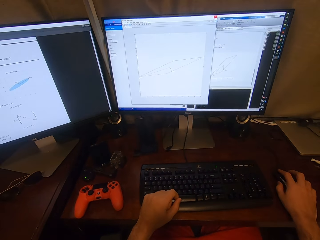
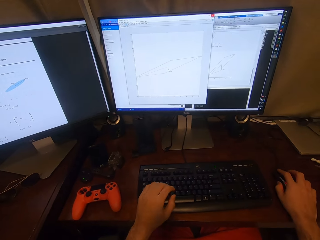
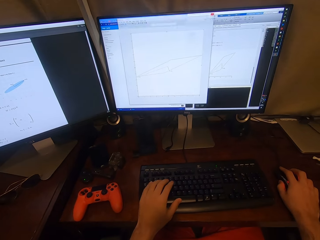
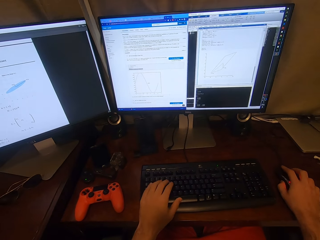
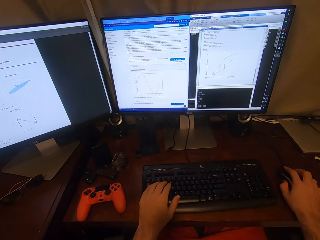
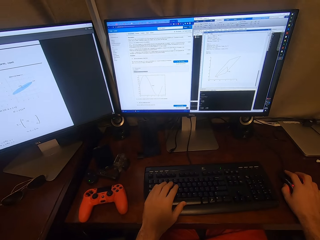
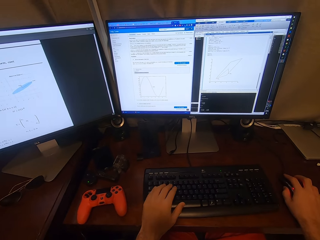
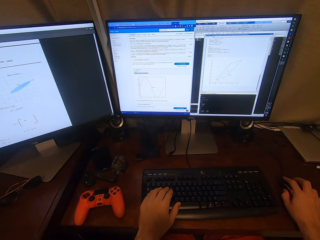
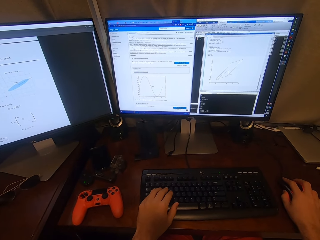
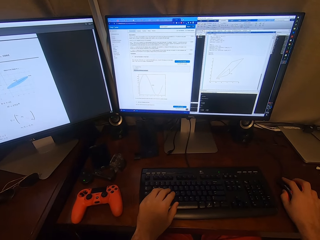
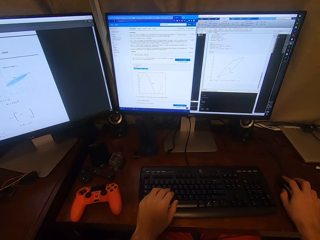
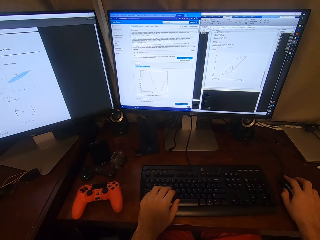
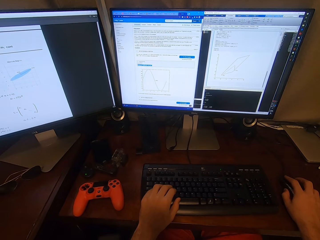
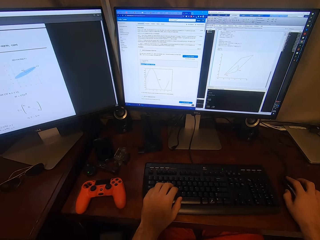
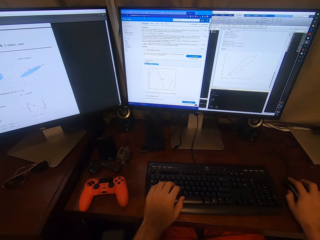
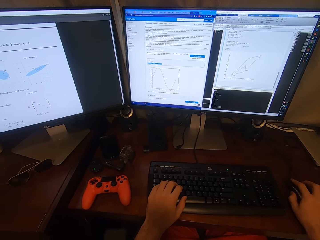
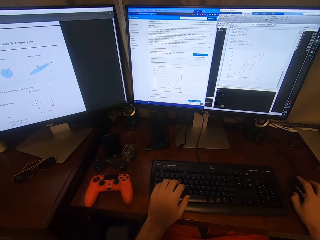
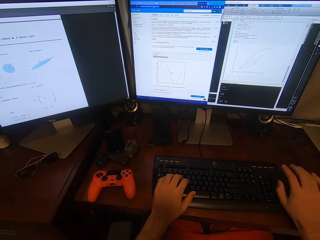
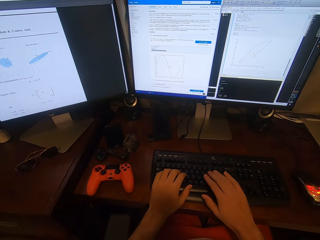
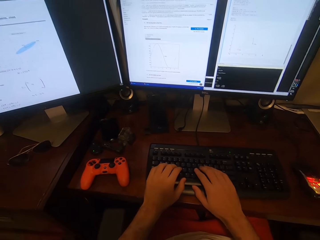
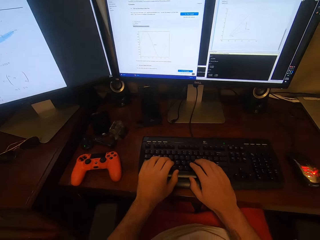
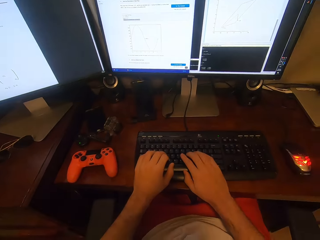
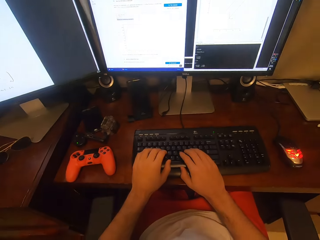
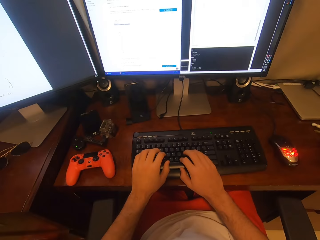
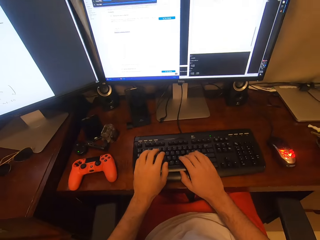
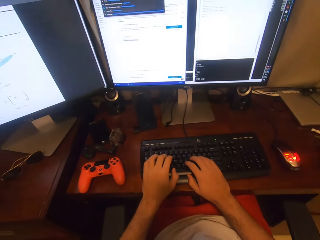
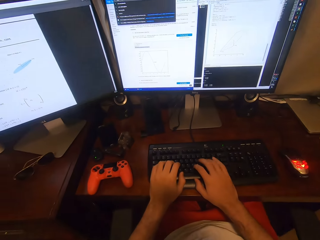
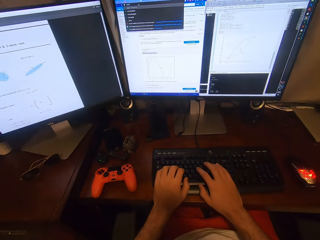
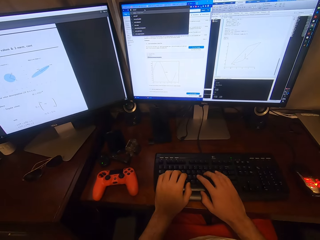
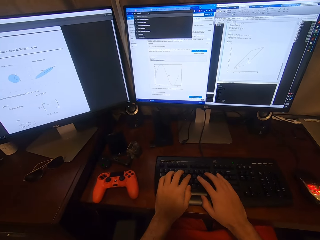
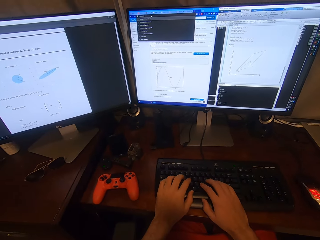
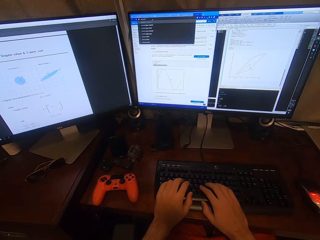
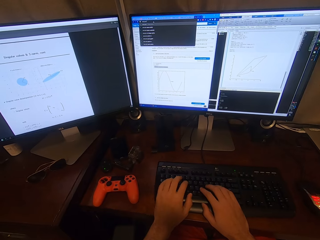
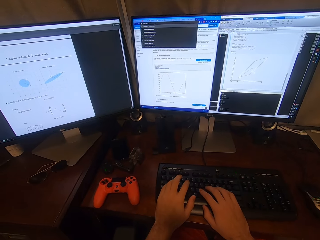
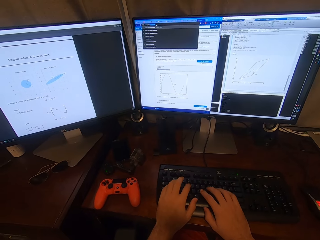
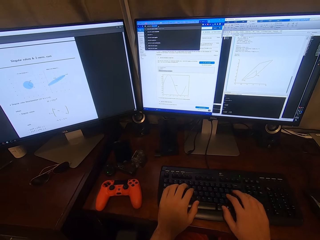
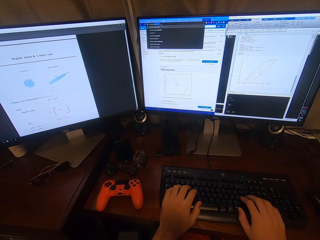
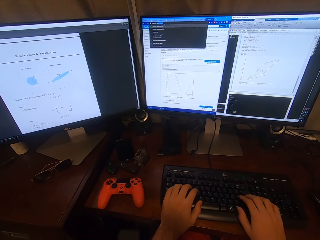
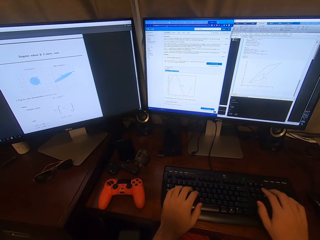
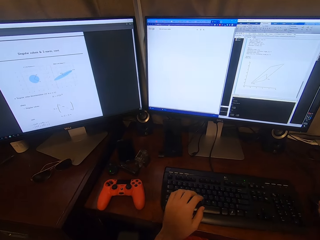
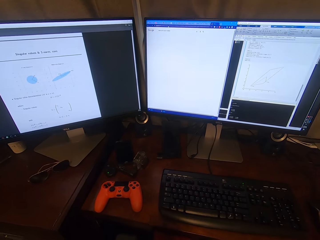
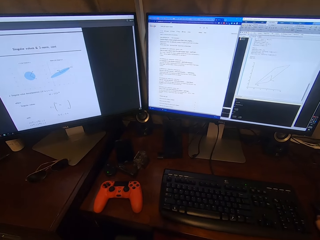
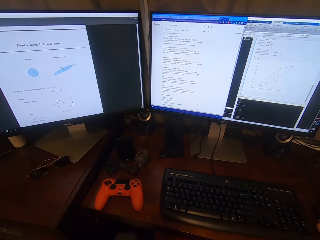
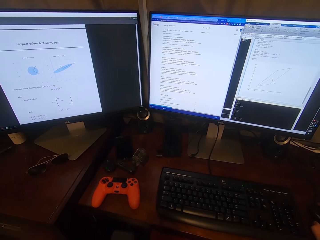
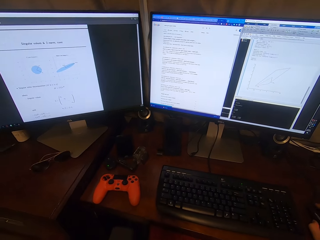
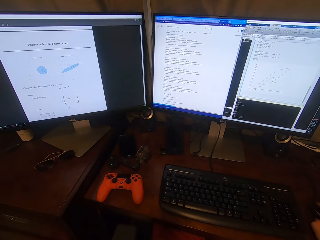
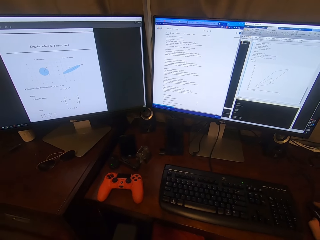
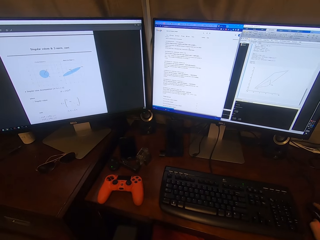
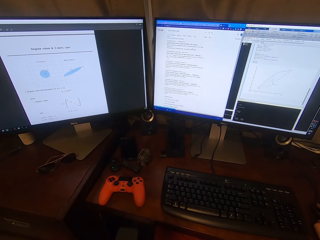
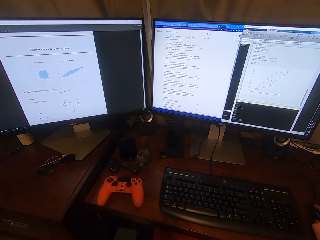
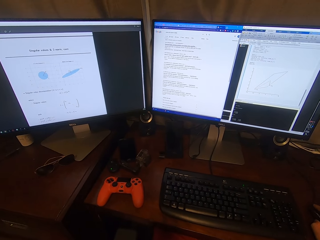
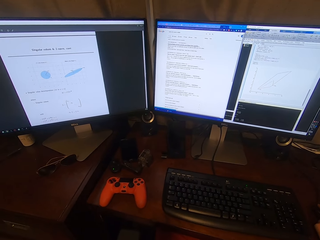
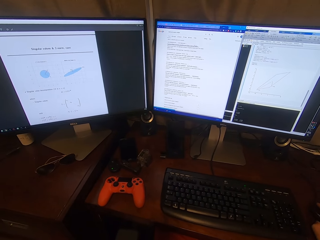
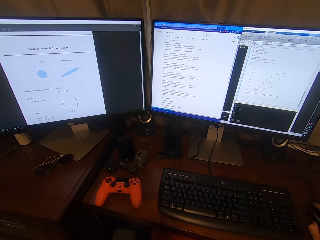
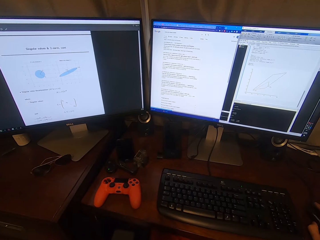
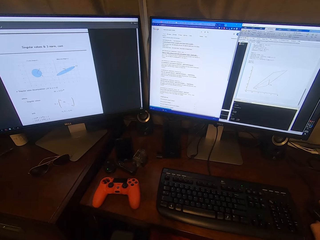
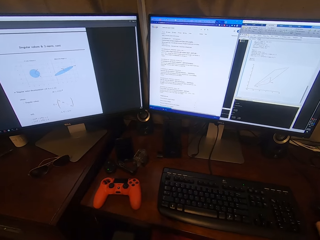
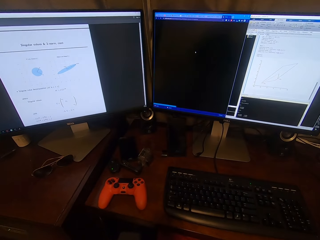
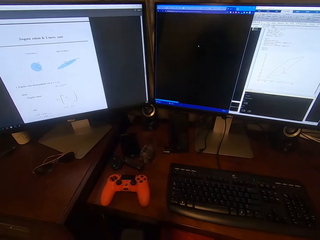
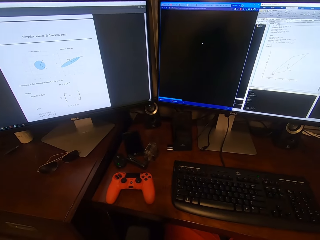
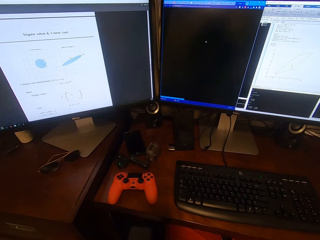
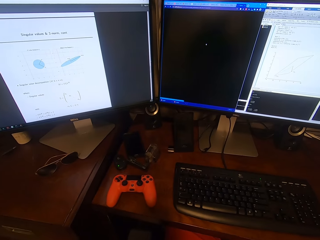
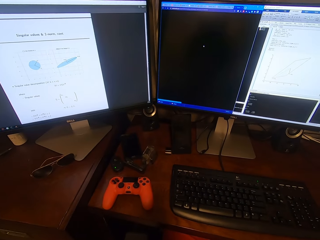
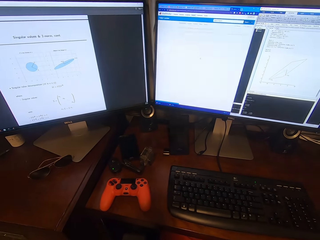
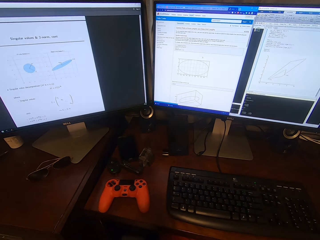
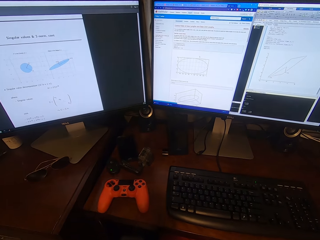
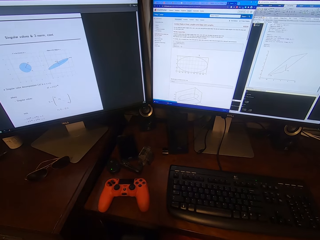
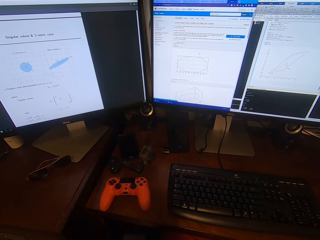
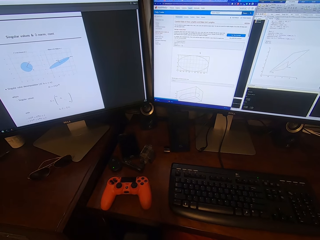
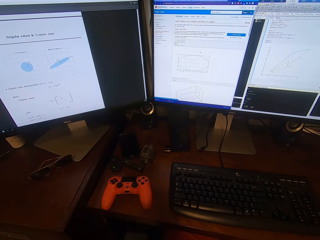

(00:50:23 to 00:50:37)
The camera wearer clicks on the mouse. They type on the keyboard. They click on the mouse.

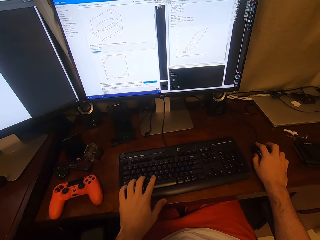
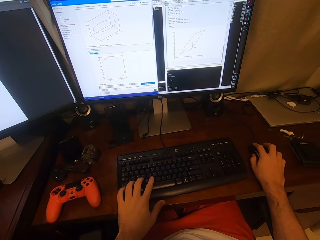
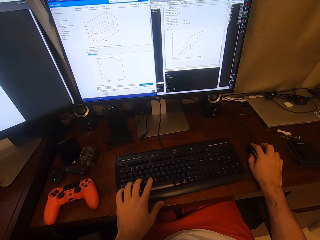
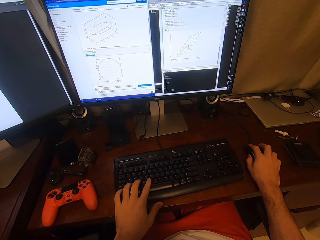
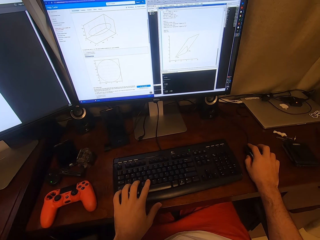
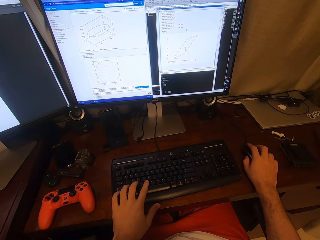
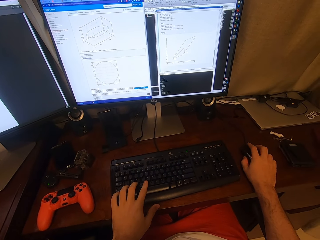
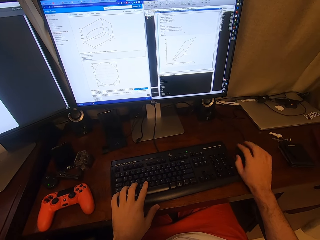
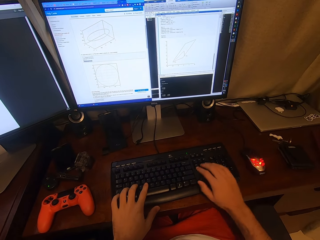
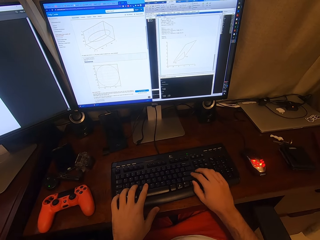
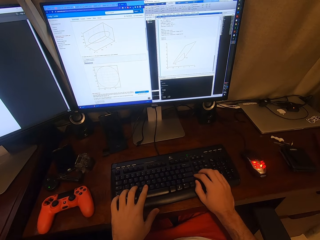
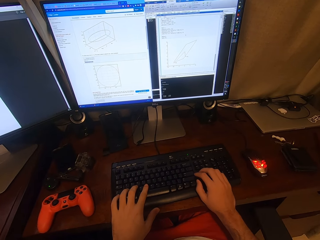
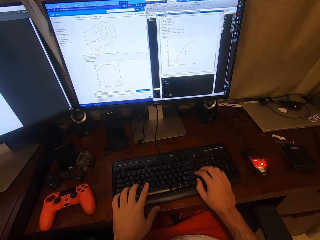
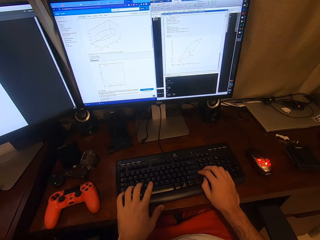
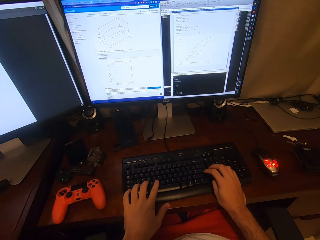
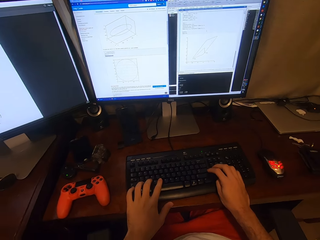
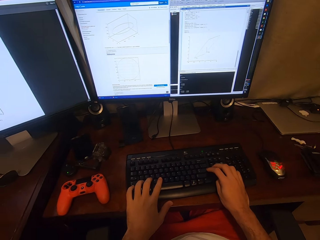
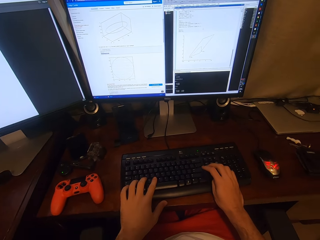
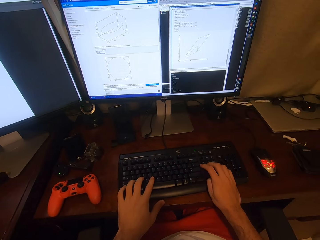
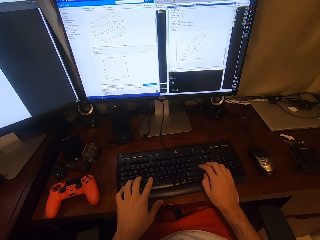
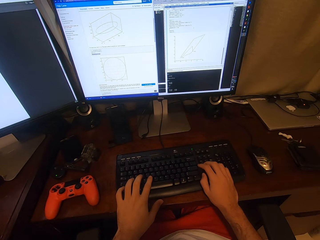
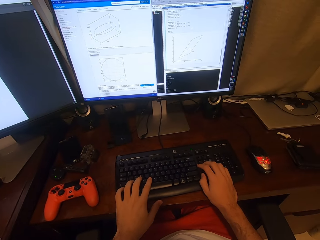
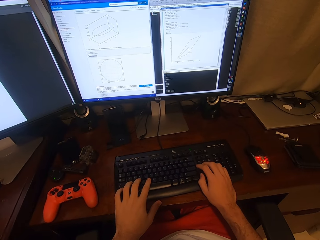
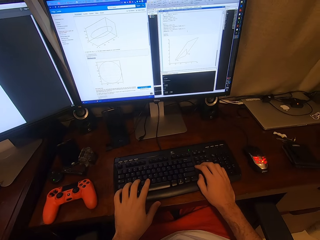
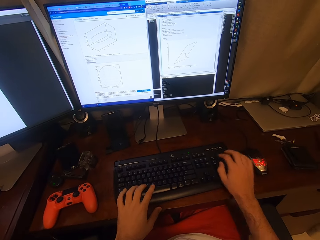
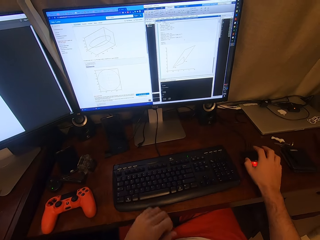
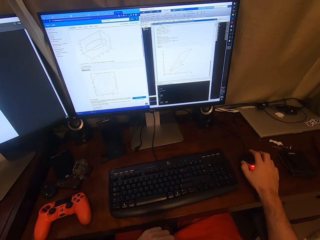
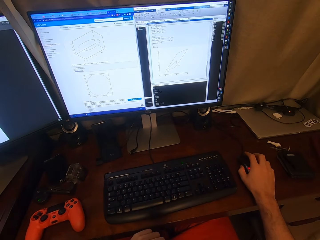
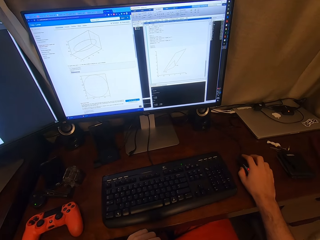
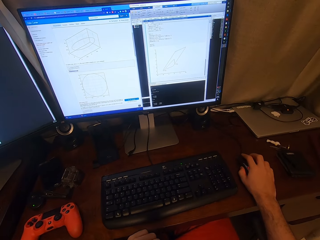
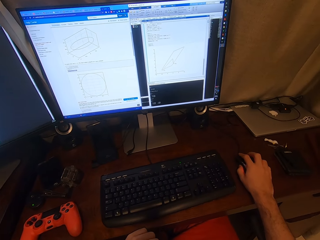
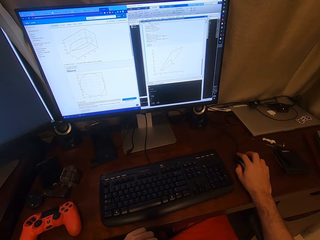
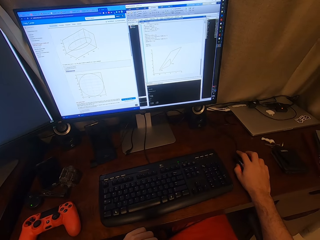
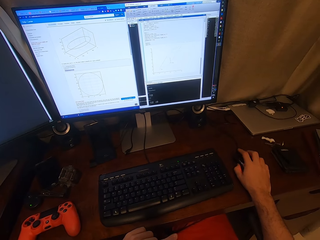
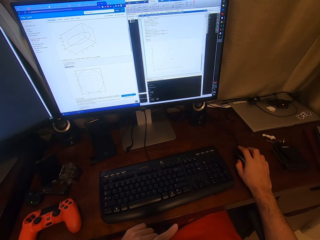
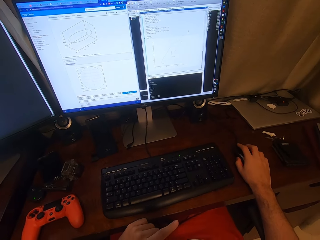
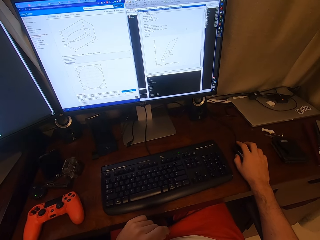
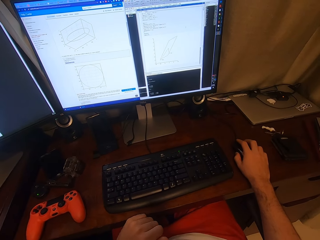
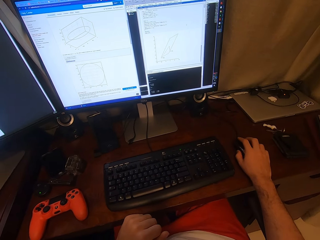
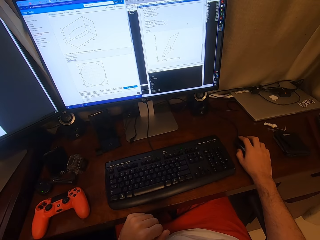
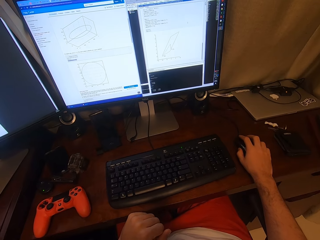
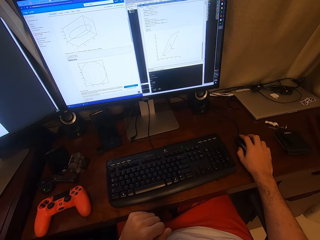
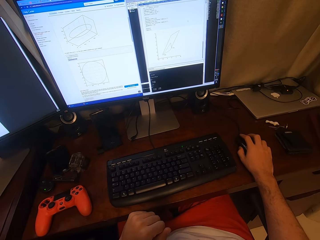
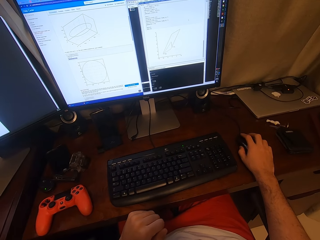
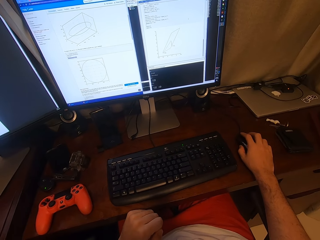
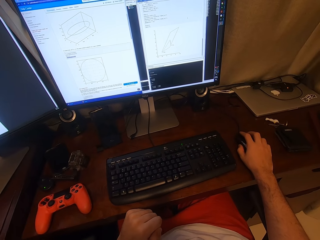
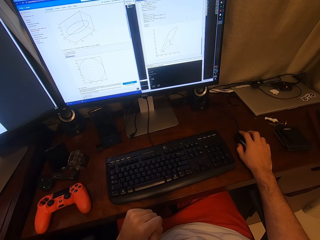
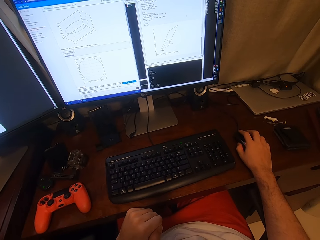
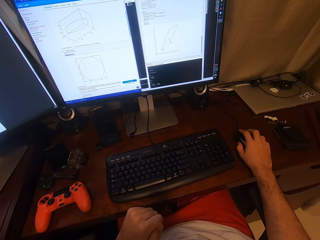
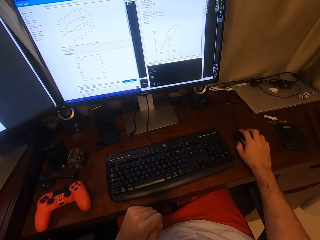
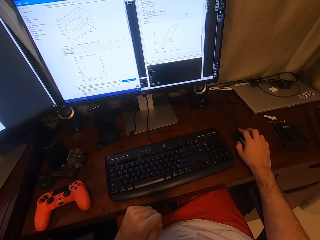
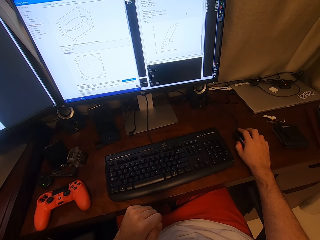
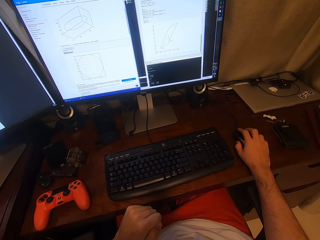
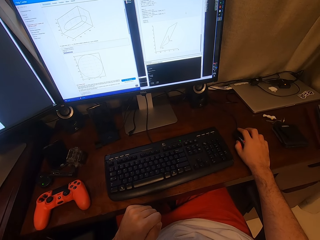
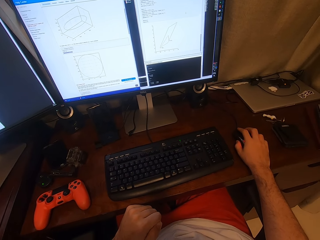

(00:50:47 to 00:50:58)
The camera wearer clicks on the mouse. They press the keyboard. They click on the mouse.
